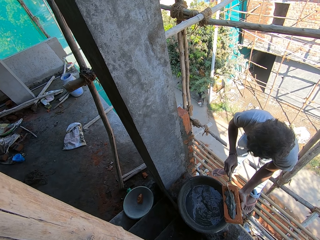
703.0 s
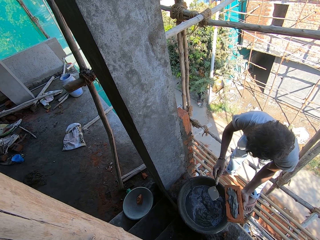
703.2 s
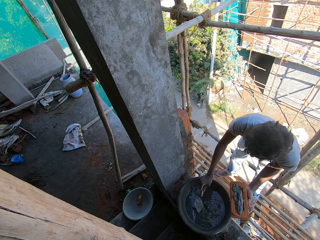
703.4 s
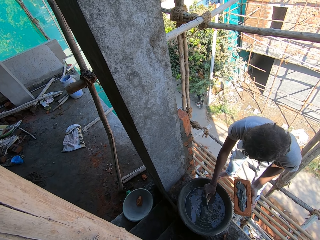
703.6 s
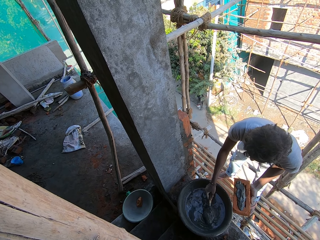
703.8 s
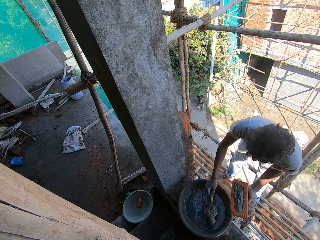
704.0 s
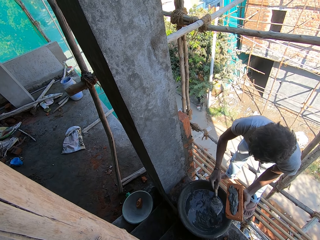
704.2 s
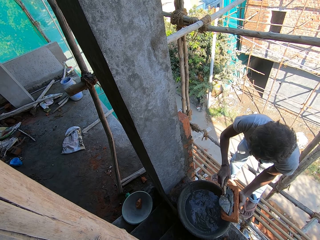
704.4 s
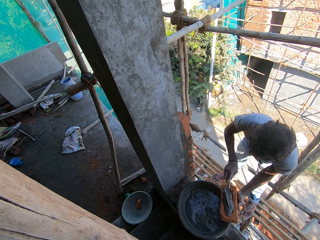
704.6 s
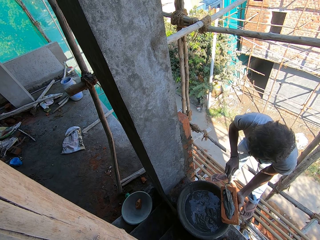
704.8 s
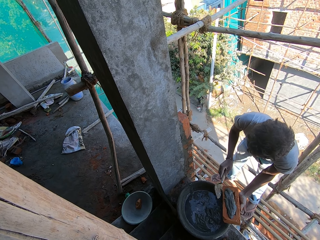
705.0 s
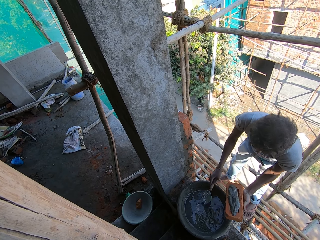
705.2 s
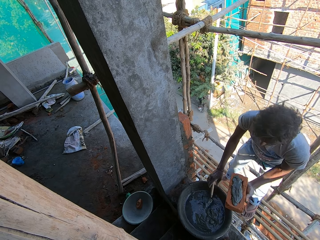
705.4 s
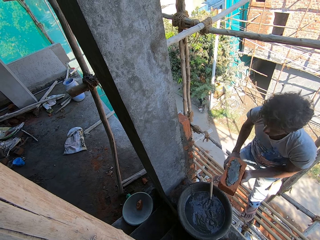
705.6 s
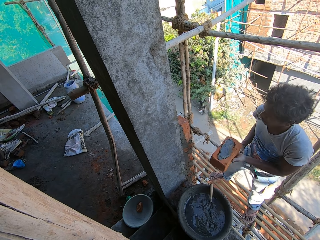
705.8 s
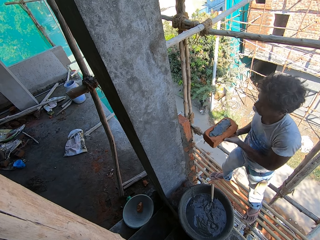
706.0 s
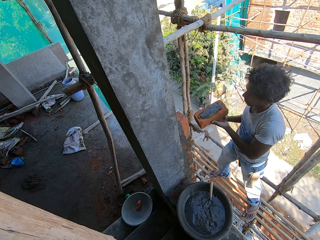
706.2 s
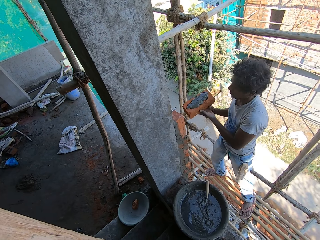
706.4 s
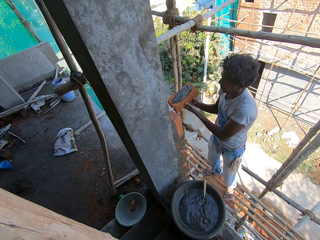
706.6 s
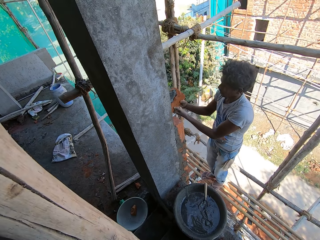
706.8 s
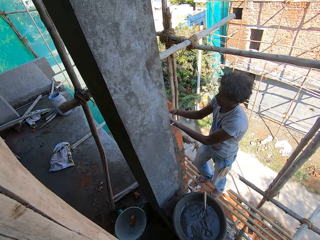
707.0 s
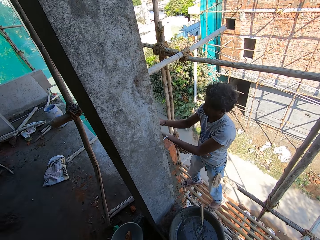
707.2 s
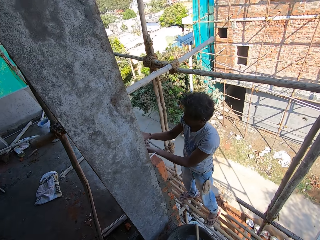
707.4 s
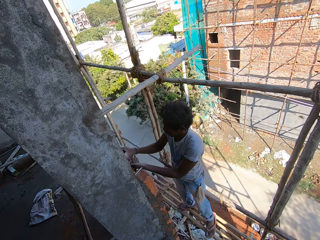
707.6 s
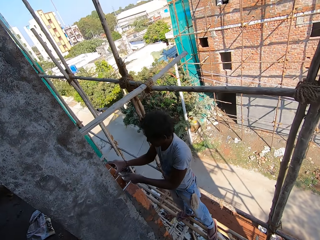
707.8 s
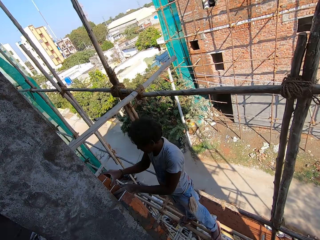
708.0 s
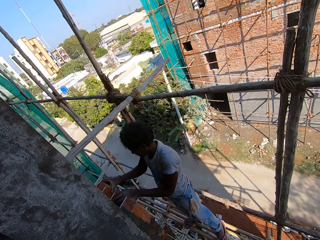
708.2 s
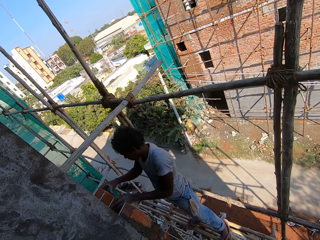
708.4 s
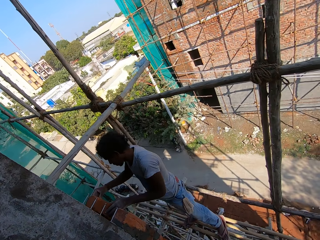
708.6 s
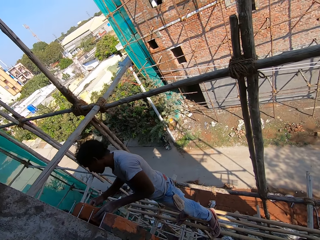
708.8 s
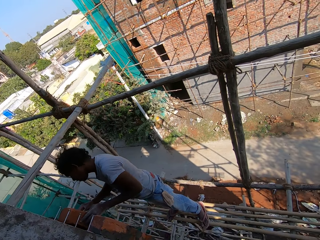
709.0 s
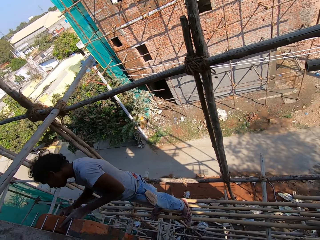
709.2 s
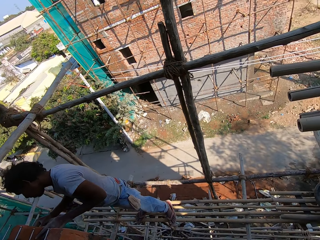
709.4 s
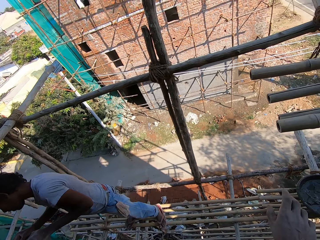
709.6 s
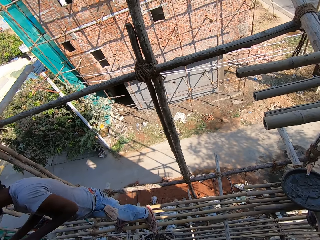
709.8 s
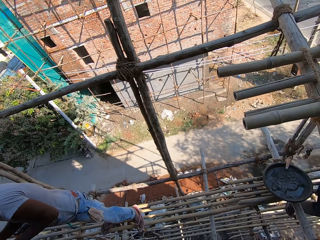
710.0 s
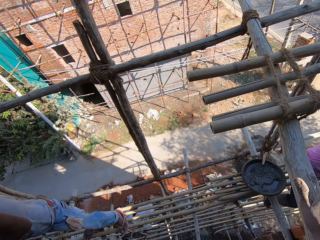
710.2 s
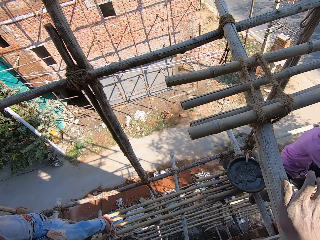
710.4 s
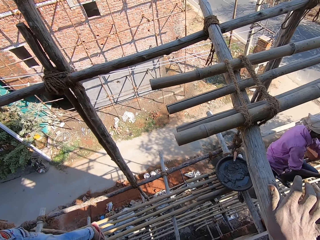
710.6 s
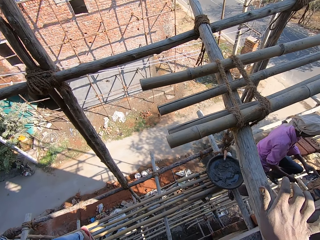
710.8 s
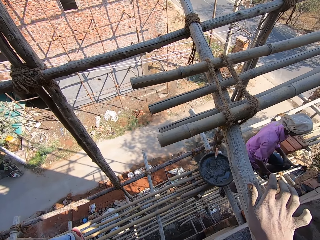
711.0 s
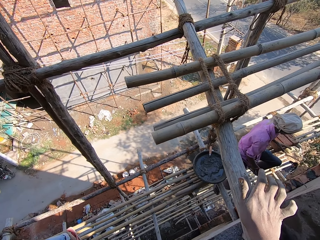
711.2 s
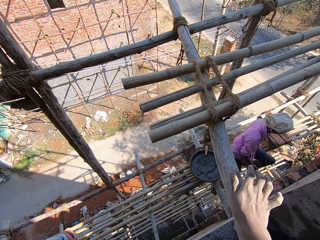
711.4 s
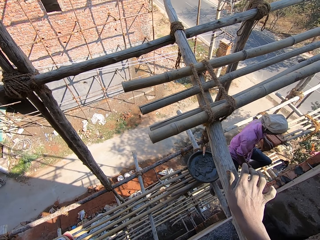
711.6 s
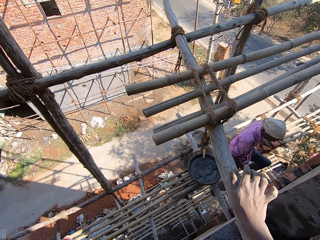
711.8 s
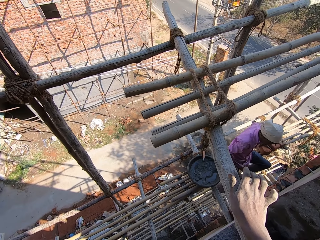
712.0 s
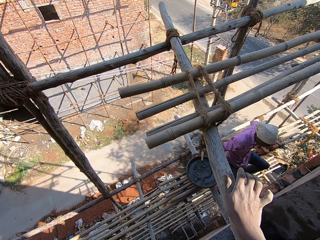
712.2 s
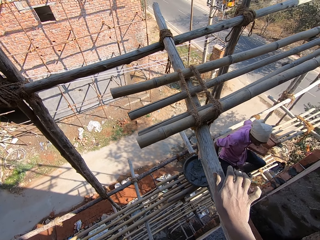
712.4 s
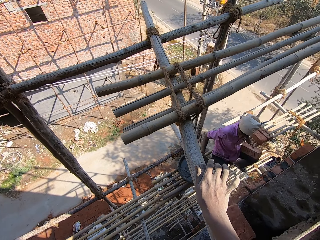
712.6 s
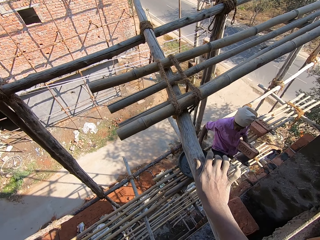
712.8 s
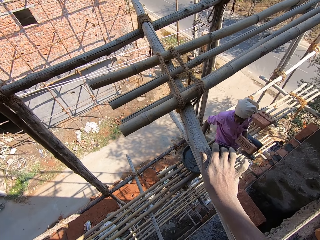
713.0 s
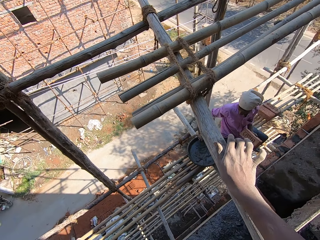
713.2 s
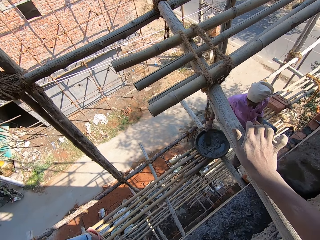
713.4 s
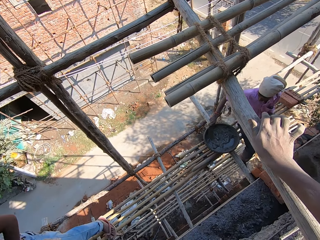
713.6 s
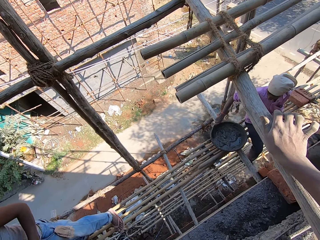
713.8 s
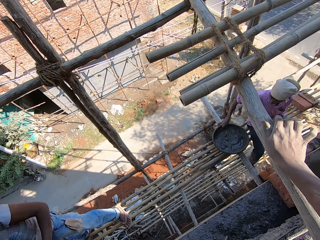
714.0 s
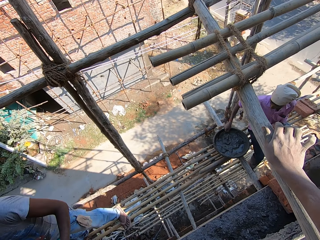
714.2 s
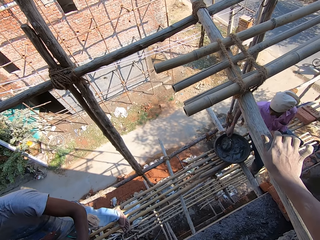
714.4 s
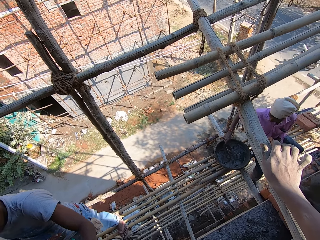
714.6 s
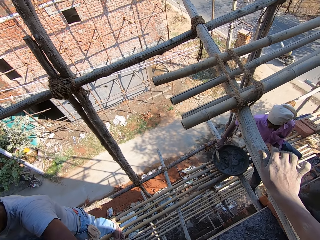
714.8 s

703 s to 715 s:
A man puts mortar on the brick. The man drops a brick trowel inside the cement basin, scoops mortar and puts mortar on the brick. The camera wearer puts the trowel in the basin. The man sticks the brick stone with cement against the brick wall. Another man picks up a brick stone from the stack of brick stones. The camera wearer touches the wood. They sing. The other man mixes cement with the brick trowel.

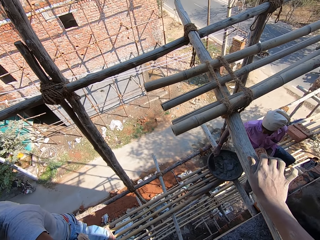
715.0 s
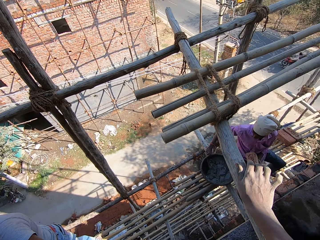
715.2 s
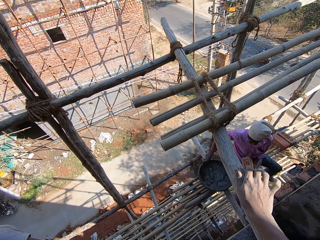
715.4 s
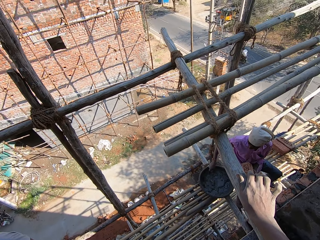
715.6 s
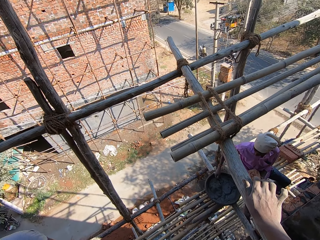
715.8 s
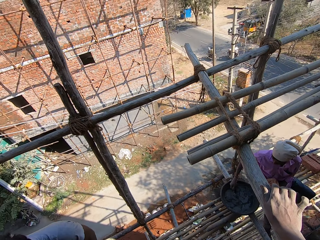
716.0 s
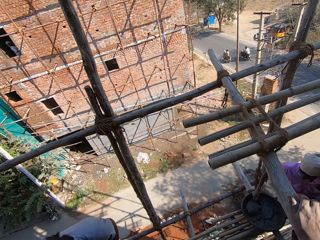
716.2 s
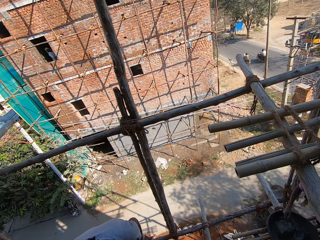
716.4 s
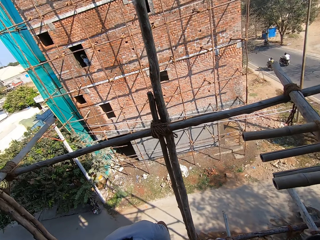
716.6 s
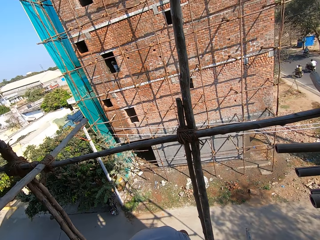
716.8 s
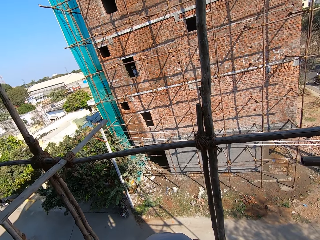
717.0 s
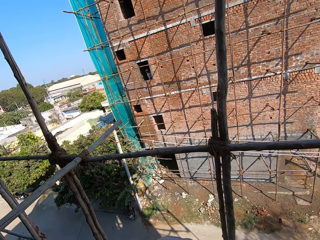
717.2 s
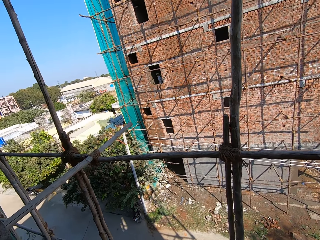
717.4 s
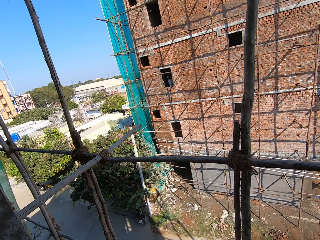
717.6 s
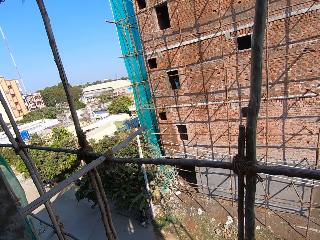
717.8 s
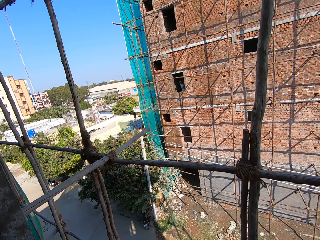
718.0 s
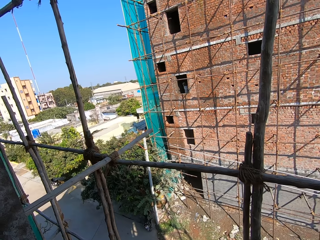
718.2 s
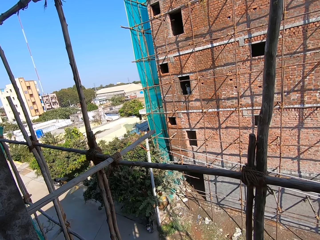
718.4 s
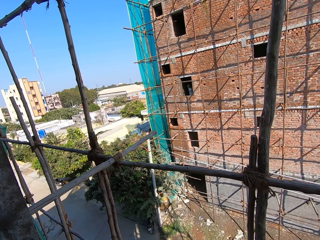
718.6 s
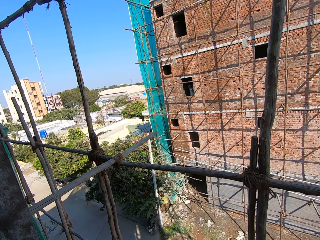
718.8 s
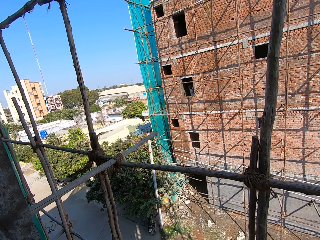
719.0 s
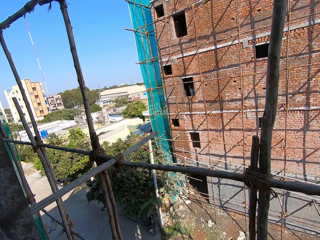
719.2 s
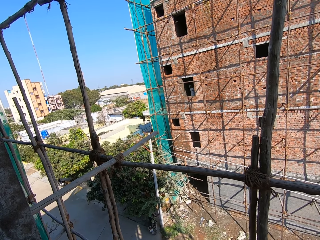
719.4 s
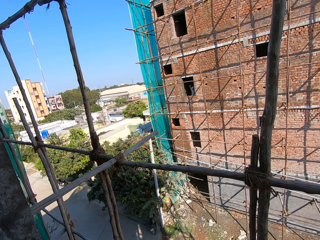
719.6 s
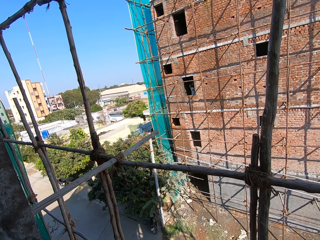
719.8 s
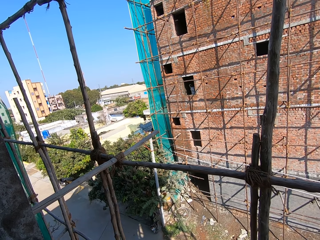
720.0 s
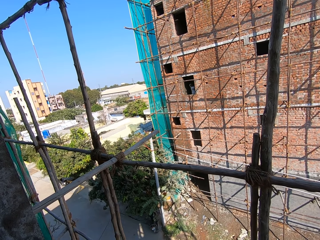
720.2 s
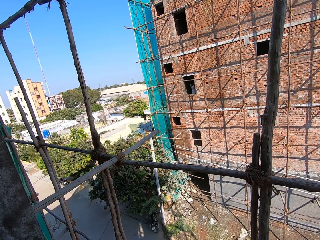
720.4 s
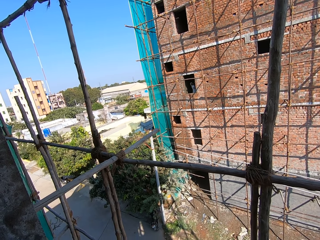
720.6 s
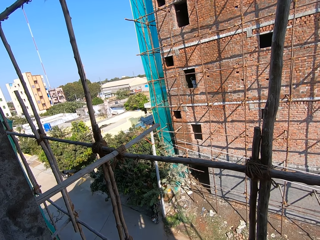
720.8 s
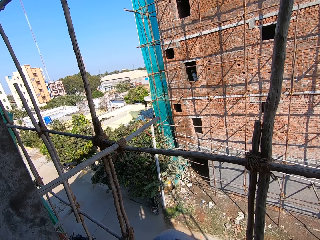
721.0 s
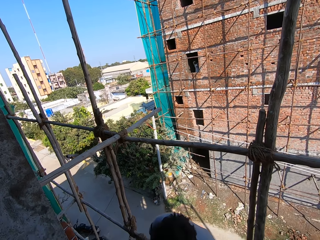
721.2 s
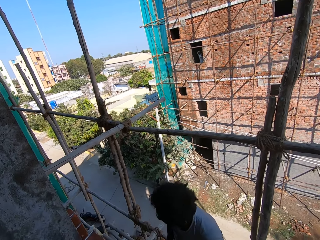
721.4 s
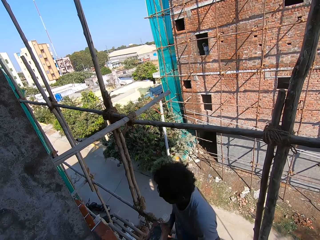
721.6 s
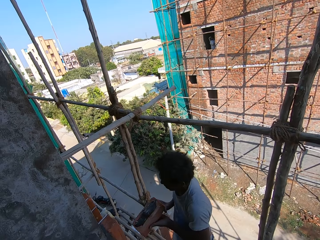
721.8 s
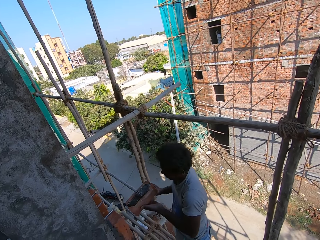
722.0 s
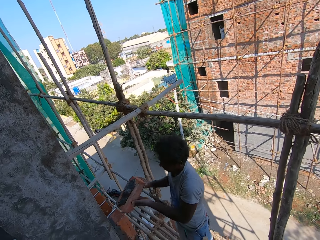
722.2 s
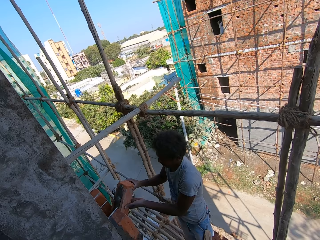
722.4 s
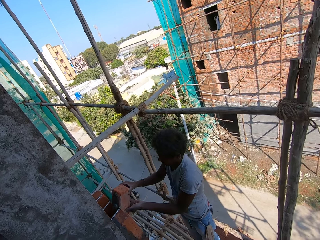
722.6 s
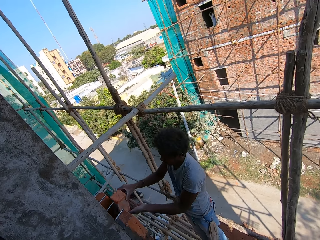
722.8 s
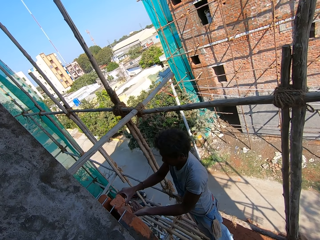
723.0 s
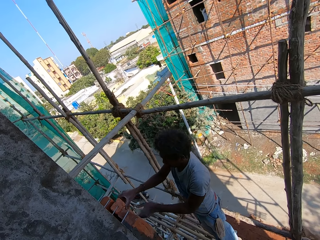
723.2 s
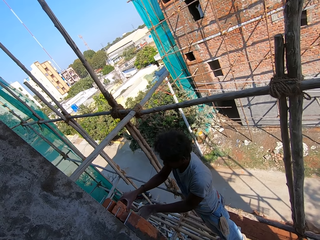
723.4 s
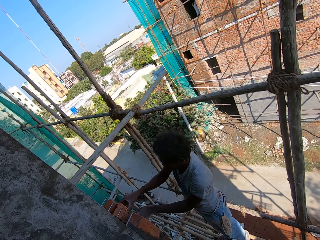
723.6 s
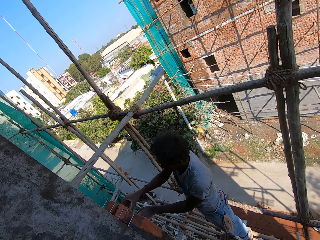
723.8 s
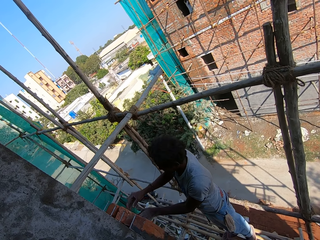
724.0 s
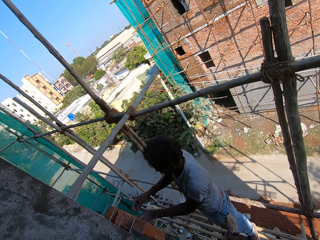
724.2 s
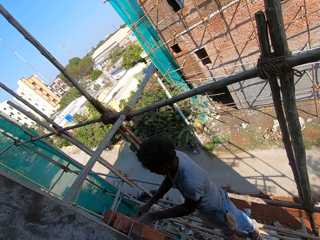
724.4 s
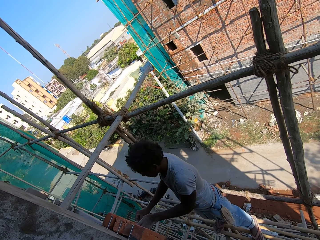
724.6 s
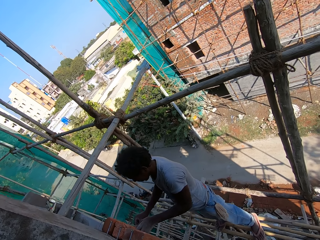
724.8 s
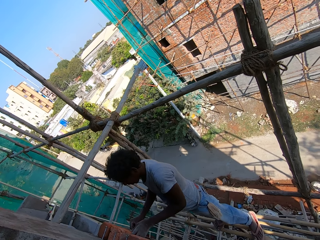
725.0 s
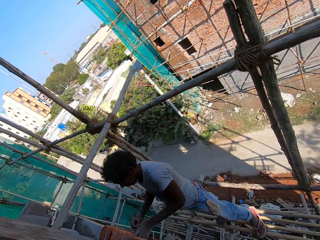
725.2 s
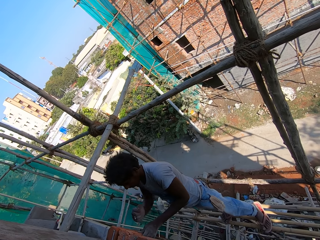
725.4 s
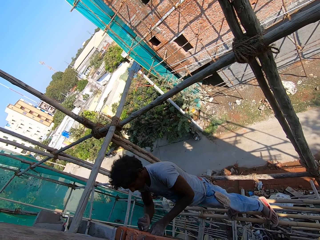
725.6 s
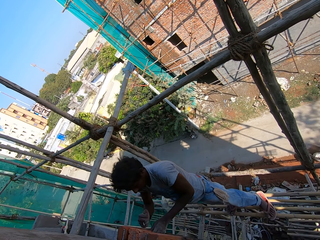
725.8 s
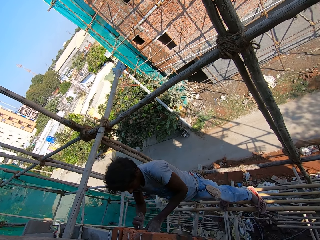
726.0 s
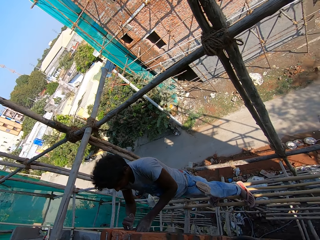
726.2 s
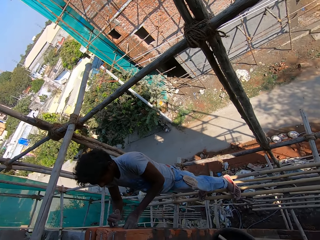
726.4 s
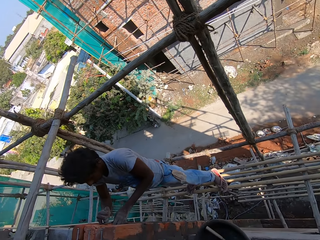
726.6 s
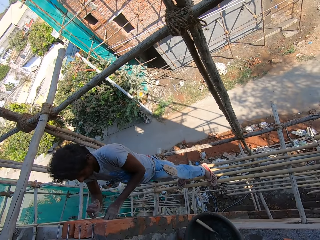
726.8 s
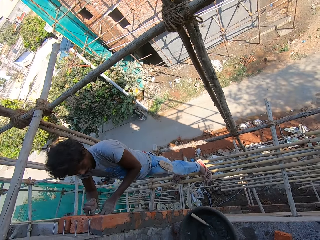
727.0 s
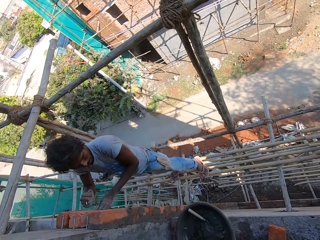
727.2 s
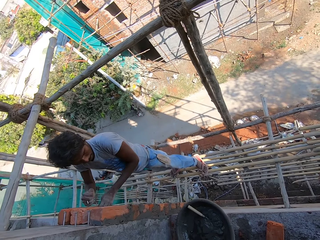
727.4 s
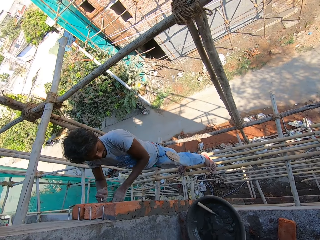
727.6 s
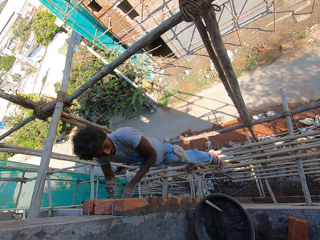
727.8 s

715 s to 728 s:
The camera wearer looks around. A man sticks a brick stone with cement against the wall. The man puts a brick on the brick wall. The man hits the brick stone with hands. The camera wearer talks to the man.
